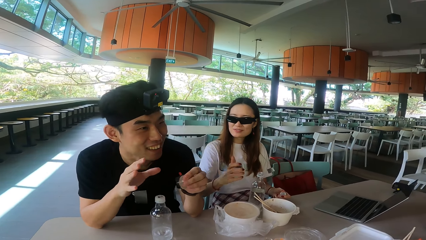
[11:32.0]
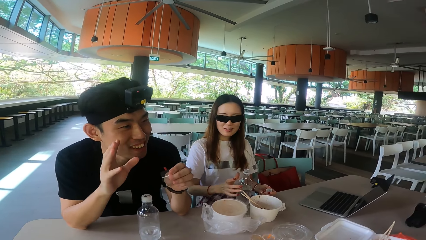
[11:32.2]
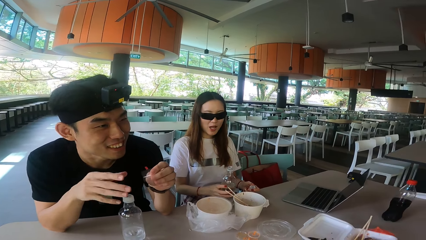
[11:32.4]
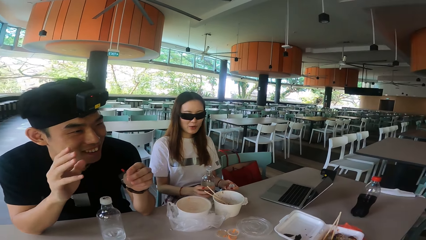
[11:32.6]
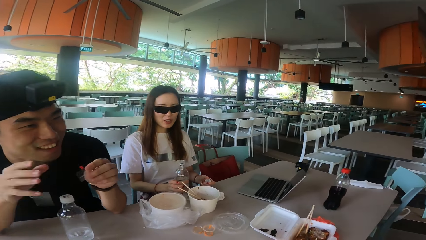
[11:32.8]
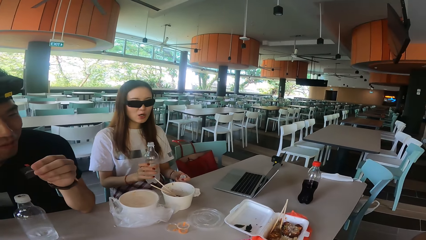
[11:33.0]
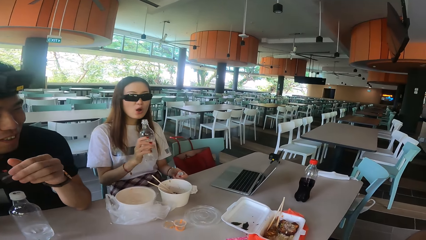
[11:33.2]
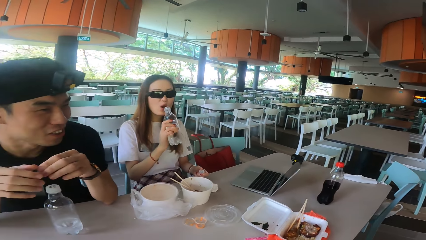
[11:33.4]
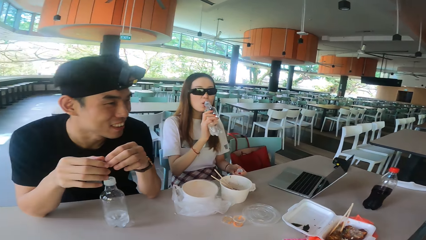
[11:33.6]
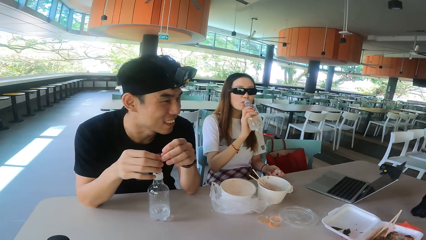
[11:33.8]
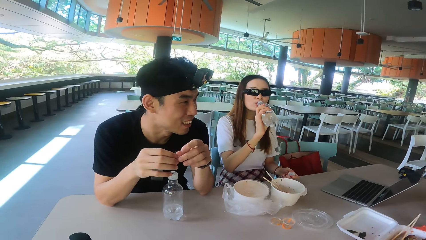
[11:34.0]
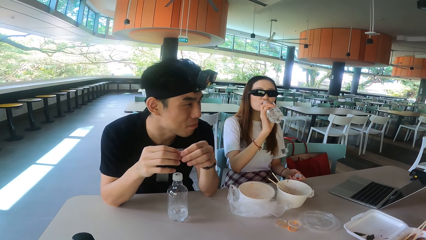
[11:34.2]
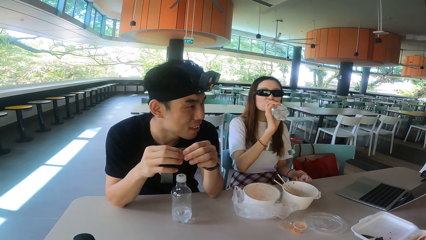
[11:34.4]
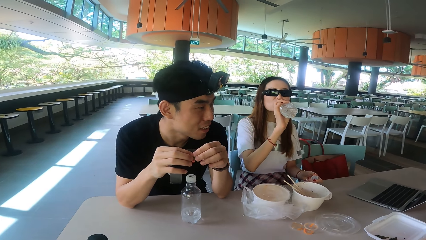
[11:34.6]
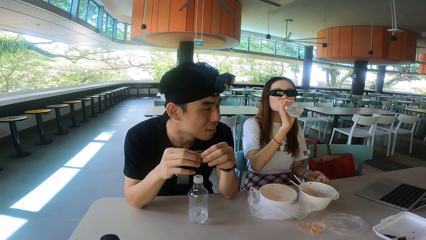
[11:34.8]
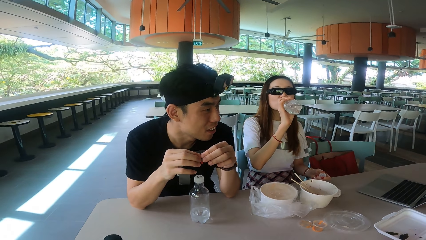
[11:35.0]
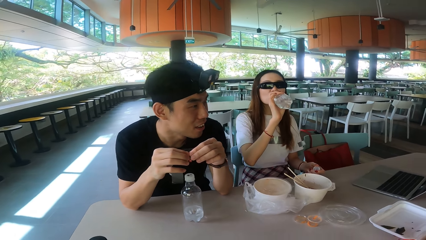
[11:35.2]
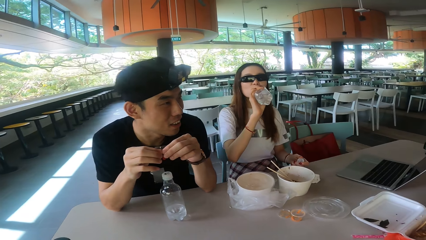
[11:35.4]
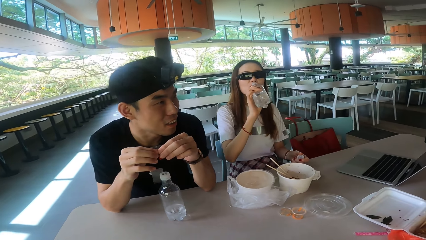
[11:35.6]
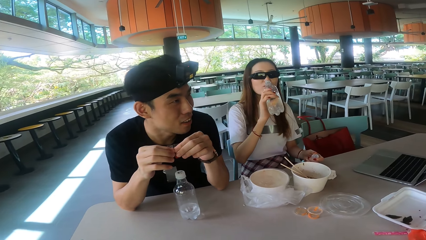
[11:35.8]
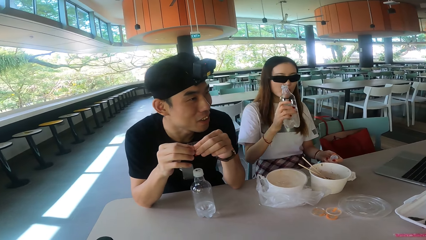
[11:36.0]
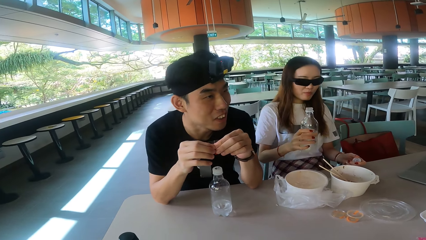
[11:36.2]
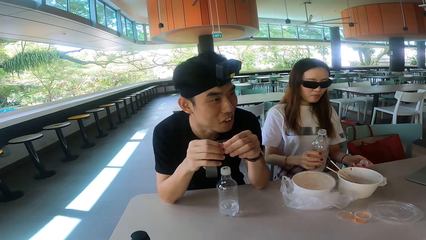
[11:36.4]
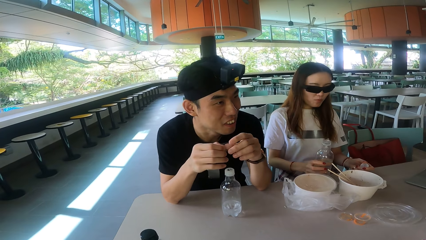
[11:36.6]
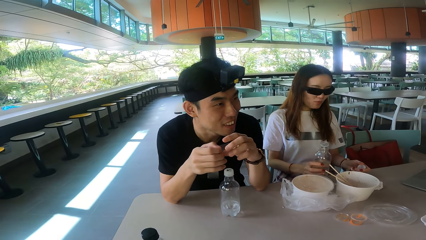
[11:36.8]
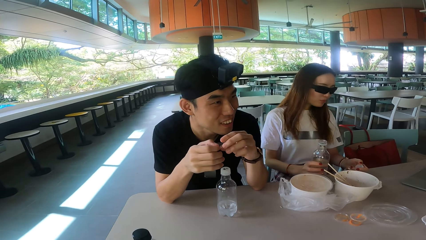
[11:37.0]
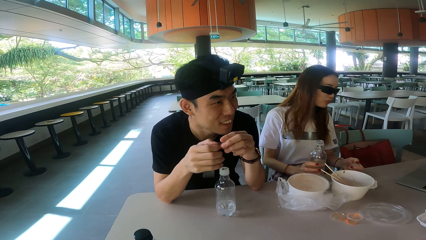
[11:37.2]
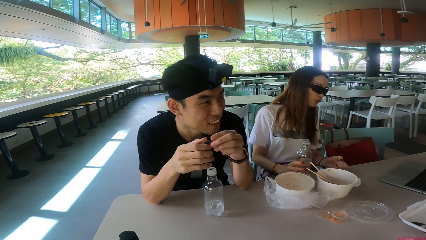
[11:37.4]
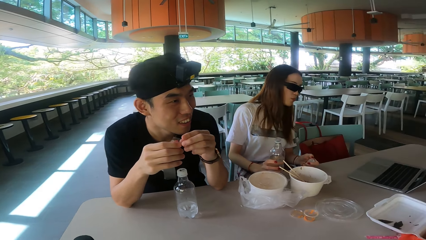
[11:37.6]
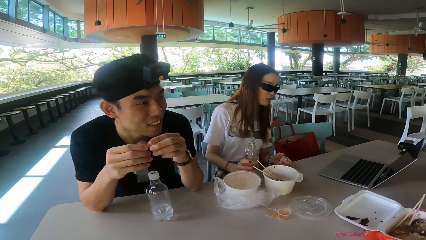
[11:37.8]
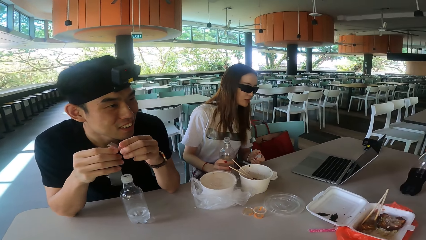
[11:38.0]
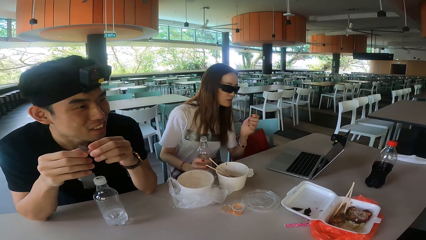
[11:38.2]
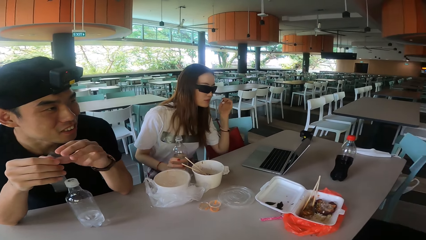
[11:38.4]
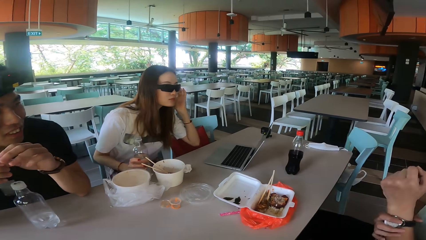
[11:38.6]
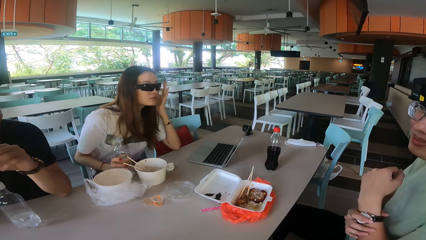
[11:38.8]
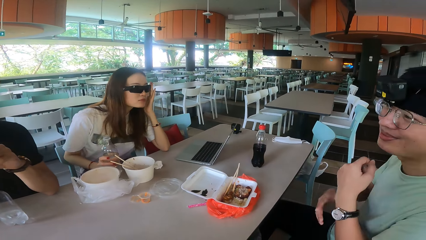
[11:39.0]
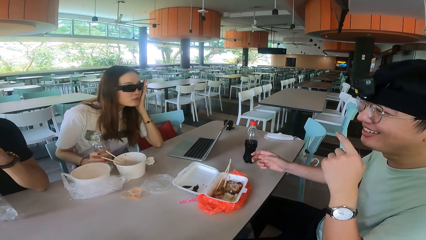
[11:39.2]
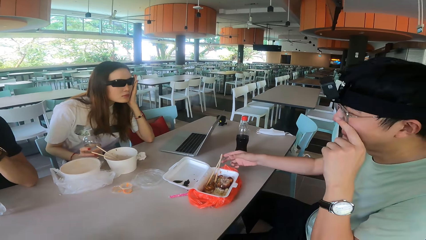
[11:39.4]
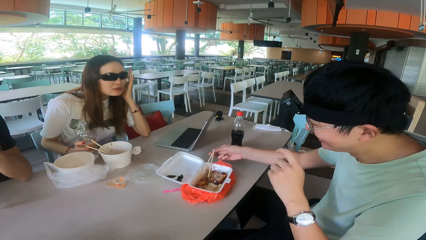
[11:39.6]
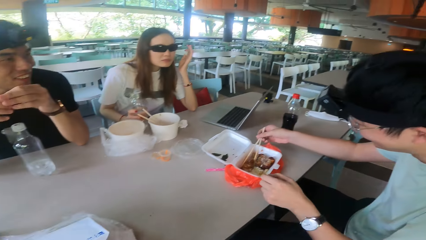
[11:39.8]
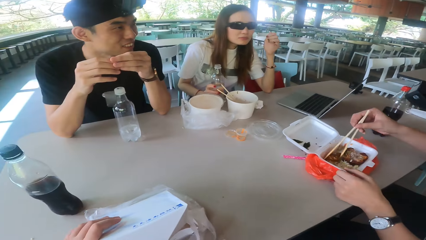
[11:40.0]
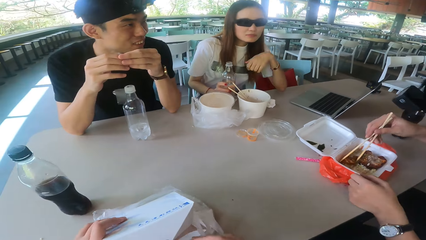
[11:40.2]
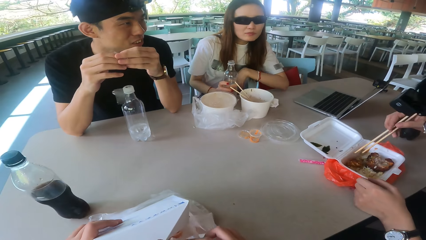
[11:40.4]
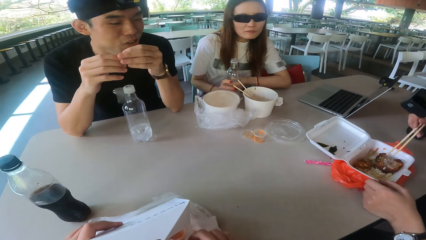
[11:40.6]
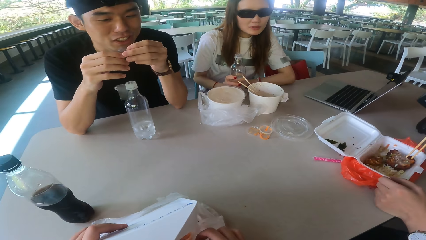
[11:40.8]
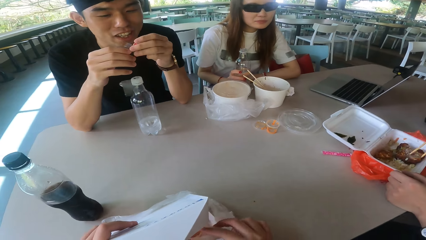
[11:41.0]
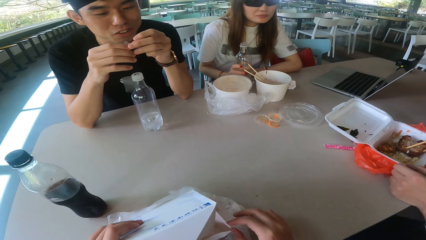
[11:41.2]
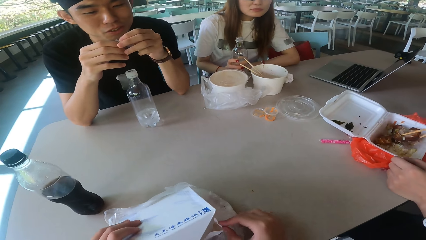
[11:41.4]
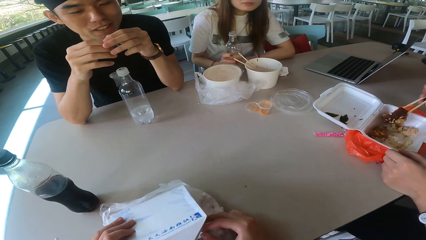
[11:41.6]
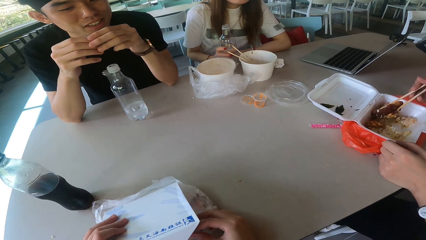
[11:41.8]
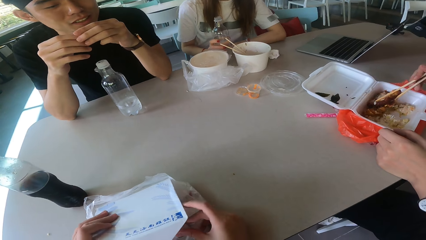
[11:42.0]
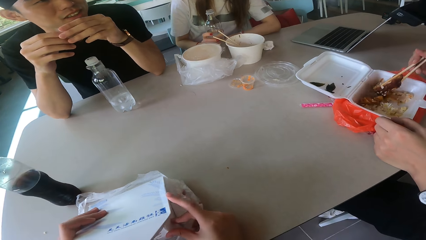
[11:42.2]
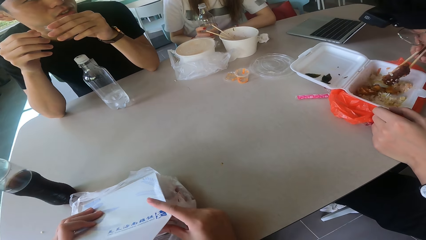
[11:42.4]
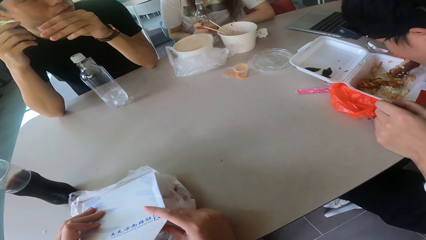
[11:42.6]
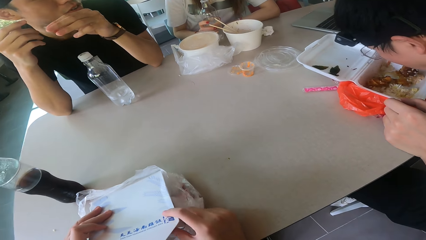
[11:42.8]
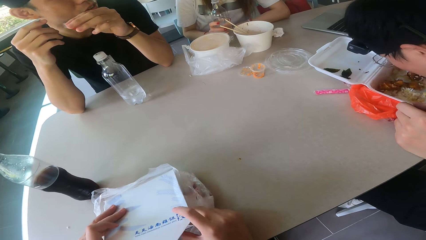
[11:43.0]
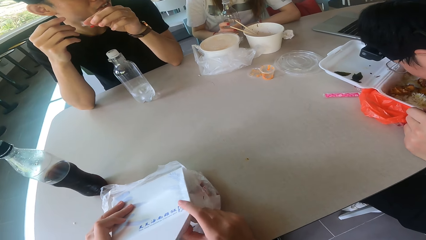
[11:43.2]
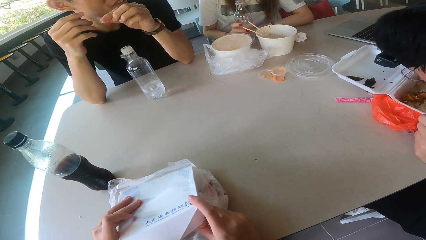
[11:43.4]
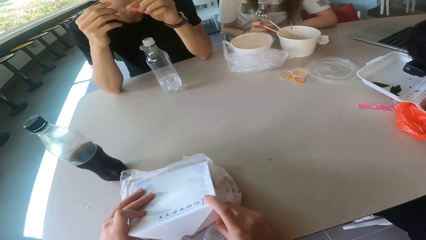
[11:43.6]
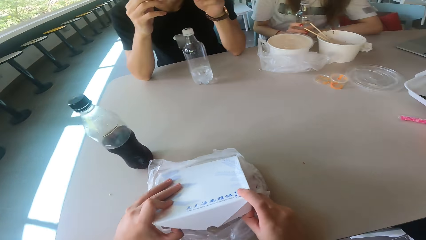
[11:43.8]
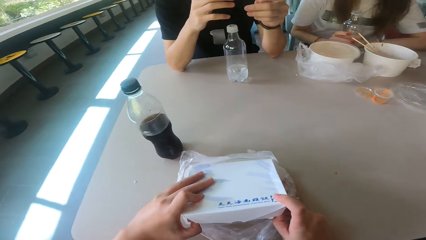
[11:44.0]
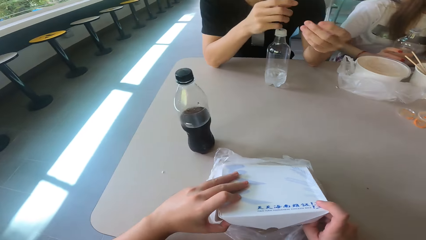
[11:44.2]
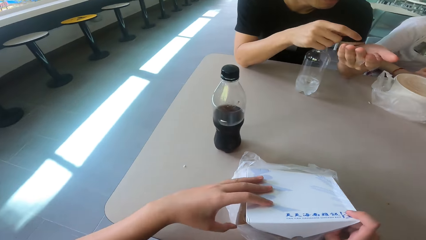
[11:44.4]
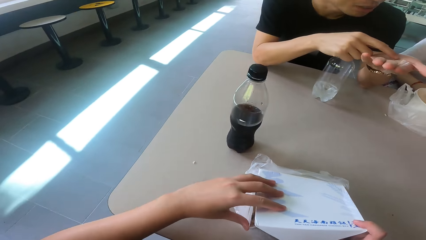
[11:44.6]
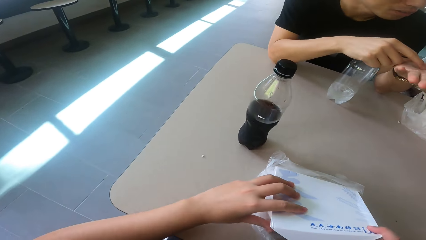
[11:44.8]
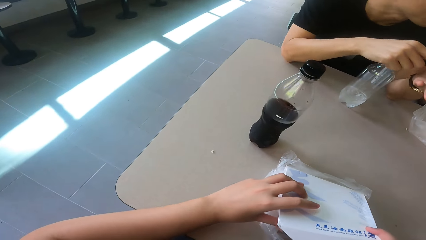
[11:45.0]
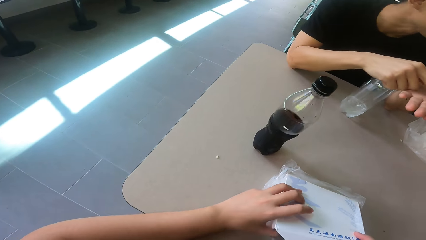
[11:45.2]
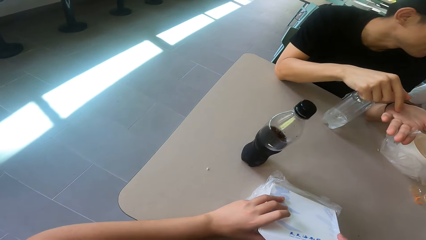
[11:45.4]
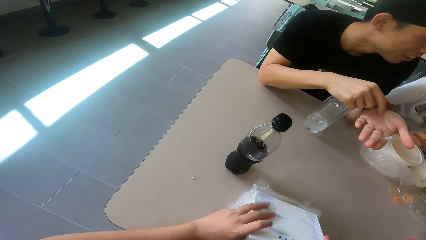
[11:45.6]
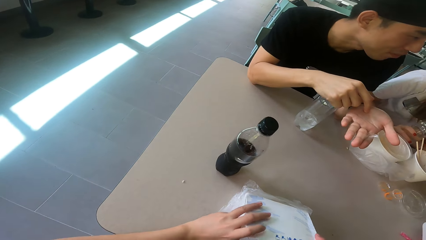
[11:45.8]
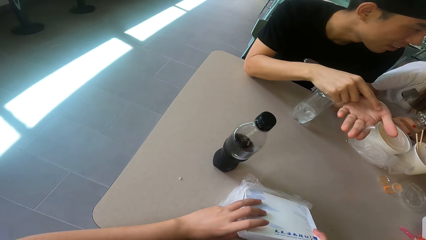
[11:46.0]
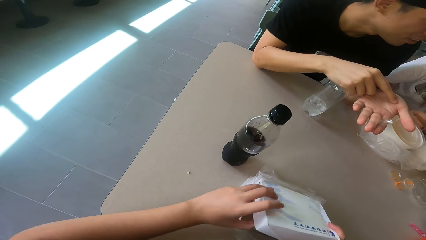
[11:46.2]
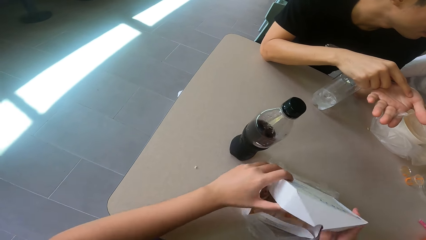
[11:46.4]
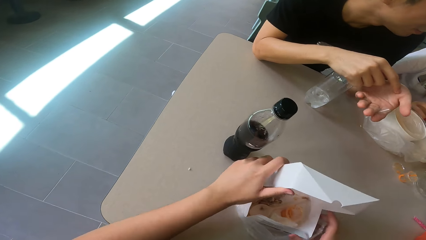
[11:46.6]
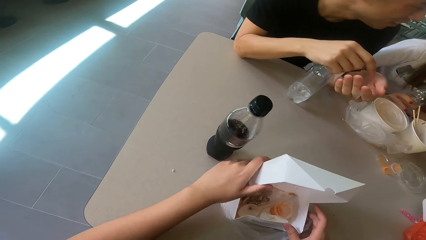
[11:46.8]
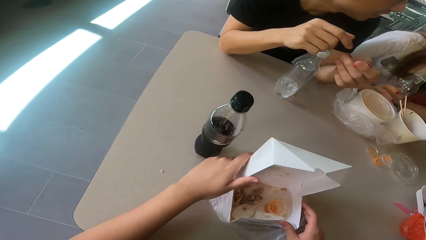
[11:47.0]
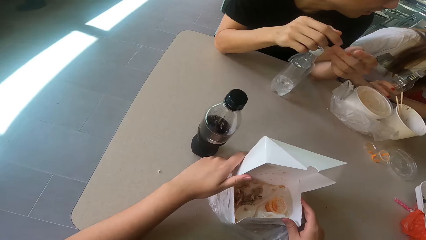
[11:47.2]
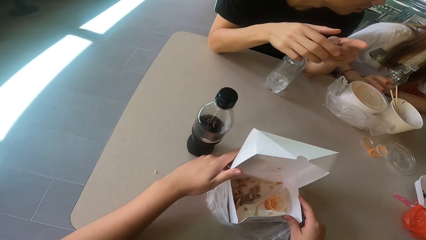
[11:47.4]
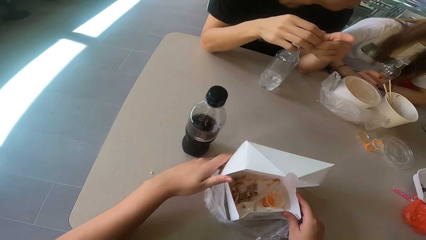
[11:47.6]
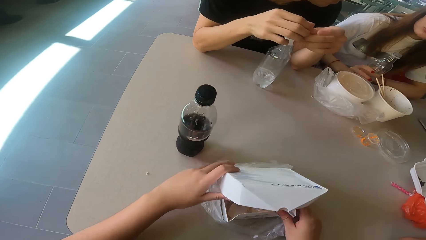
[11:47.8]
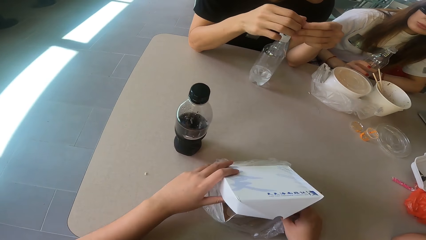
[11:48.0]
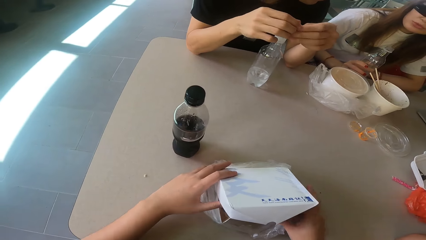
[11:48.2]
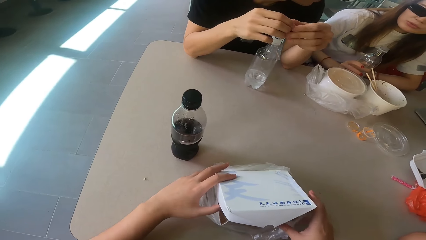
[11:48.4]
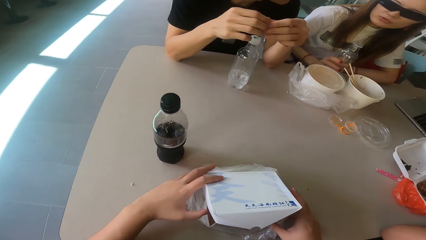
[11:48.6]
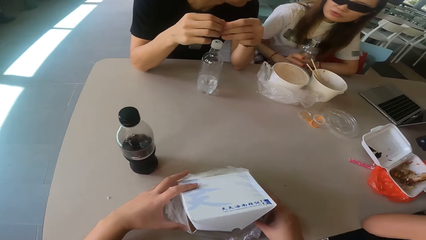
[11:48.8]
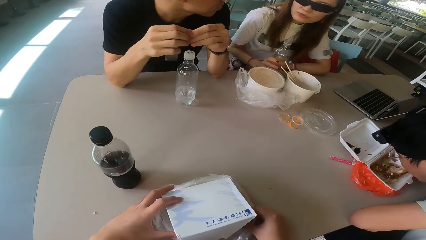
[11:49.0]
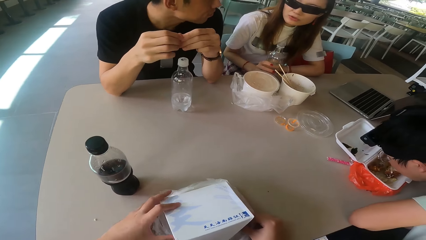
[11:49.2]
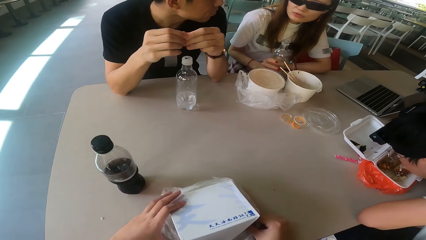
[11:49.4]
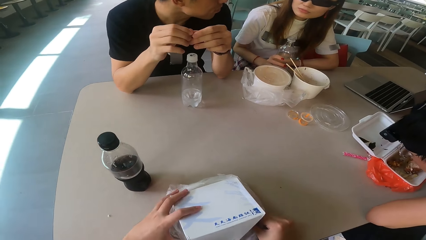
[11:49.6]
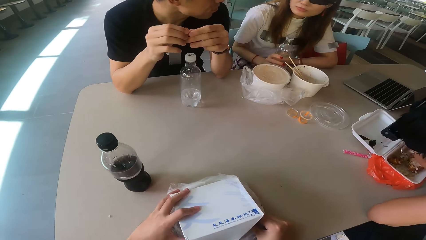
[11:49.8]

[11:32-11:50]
A man moves the hand. A woman drinks the water, drops the bottle and adjusts the glasses. Another man picks up the chopsticks and picks up the meat. The camera wearer puts the wipe in the box. The other man eats the meat. The first man stretches the hand. The camera wearer covers the box. They unfold the box.
